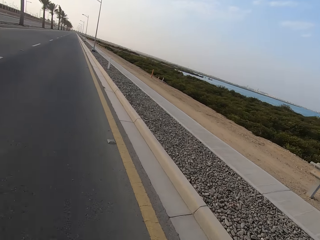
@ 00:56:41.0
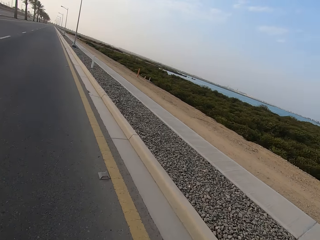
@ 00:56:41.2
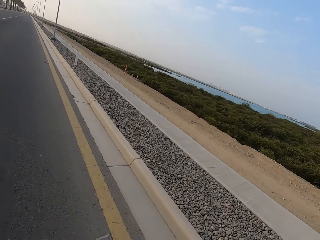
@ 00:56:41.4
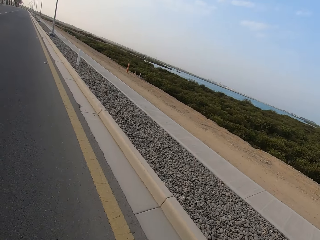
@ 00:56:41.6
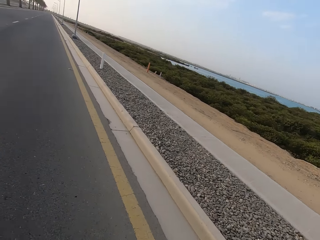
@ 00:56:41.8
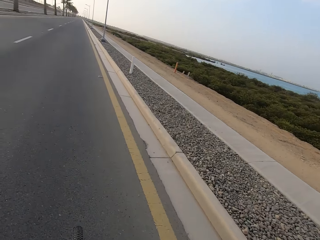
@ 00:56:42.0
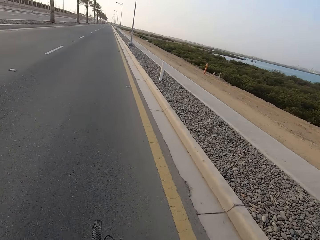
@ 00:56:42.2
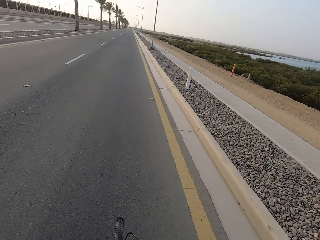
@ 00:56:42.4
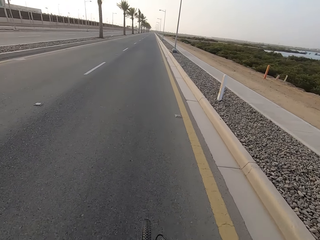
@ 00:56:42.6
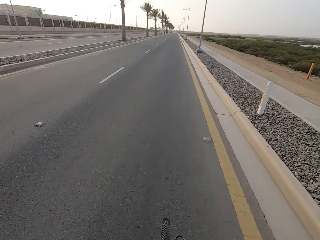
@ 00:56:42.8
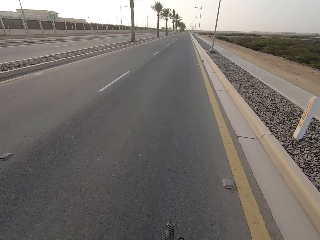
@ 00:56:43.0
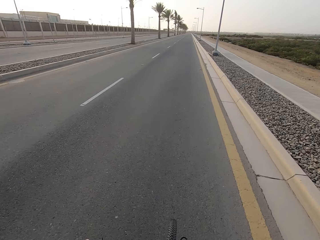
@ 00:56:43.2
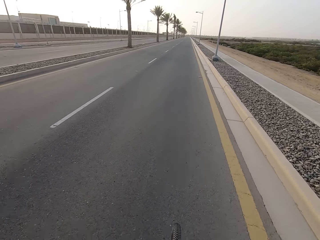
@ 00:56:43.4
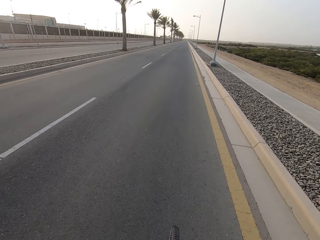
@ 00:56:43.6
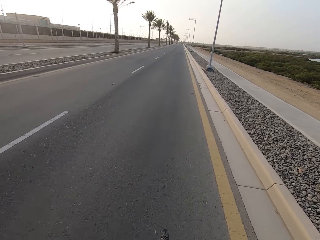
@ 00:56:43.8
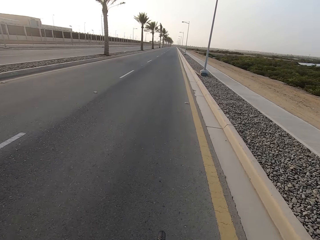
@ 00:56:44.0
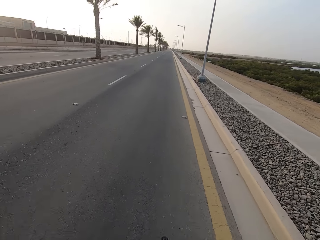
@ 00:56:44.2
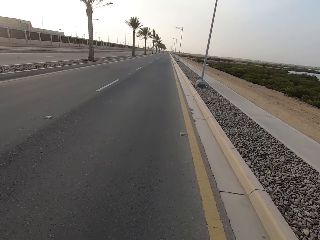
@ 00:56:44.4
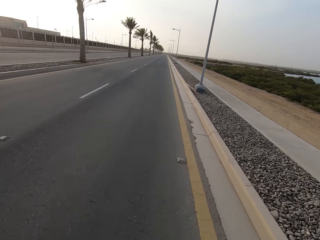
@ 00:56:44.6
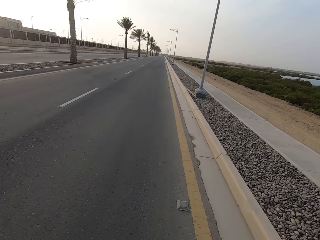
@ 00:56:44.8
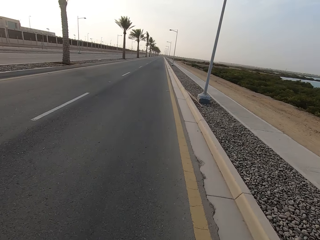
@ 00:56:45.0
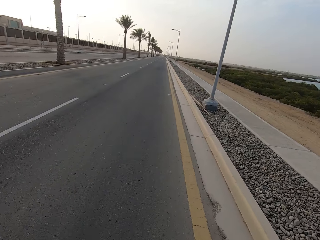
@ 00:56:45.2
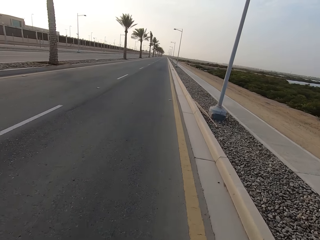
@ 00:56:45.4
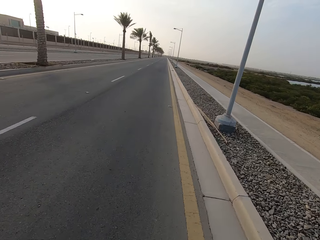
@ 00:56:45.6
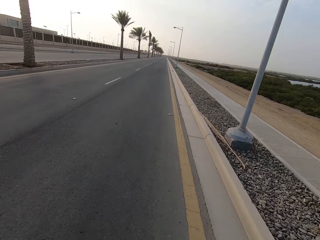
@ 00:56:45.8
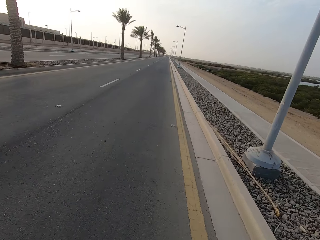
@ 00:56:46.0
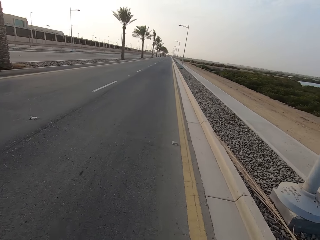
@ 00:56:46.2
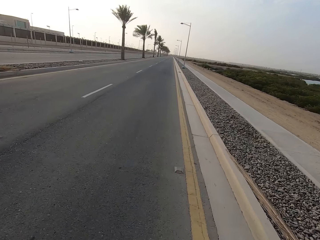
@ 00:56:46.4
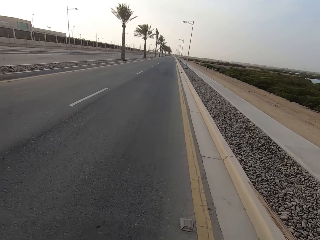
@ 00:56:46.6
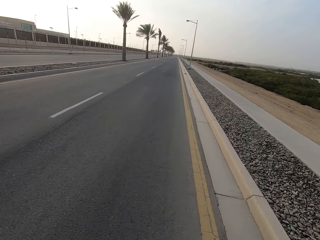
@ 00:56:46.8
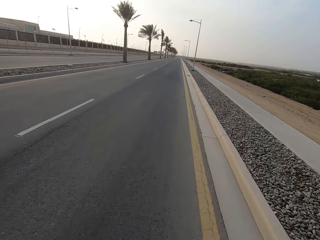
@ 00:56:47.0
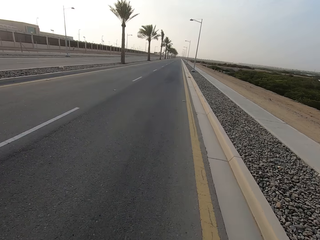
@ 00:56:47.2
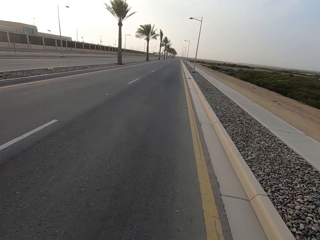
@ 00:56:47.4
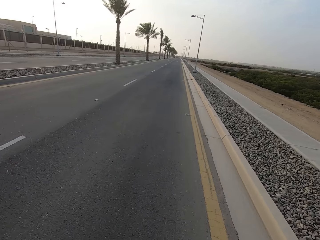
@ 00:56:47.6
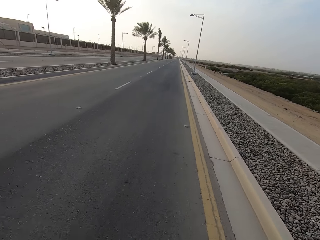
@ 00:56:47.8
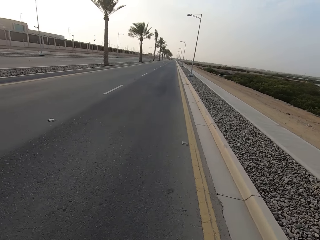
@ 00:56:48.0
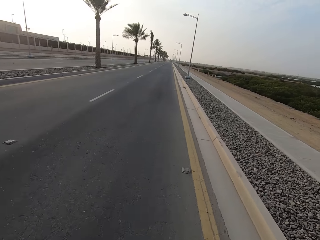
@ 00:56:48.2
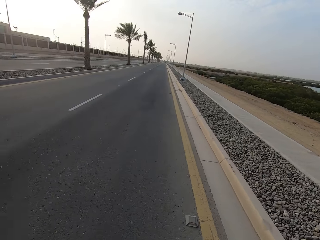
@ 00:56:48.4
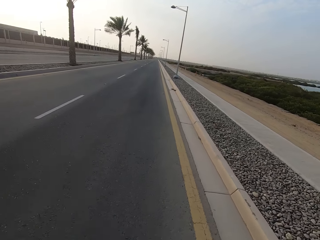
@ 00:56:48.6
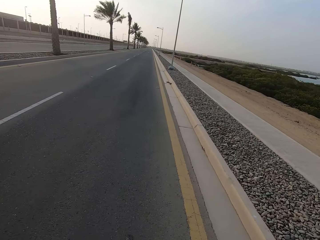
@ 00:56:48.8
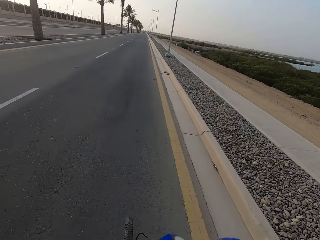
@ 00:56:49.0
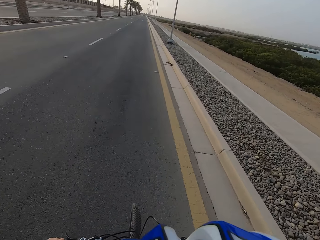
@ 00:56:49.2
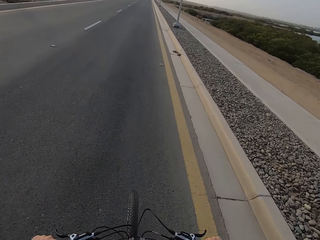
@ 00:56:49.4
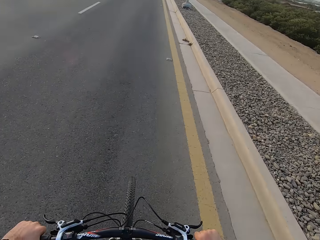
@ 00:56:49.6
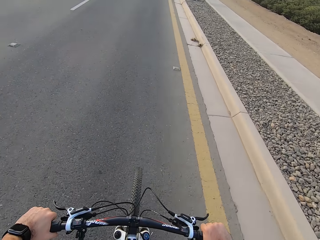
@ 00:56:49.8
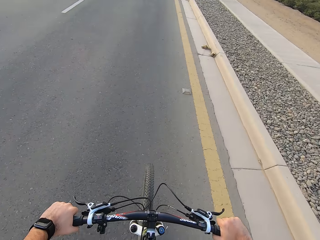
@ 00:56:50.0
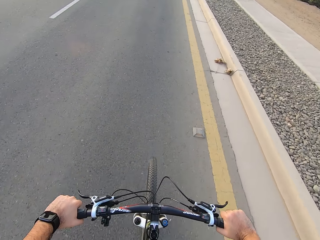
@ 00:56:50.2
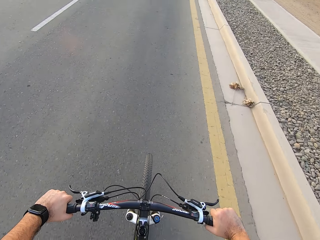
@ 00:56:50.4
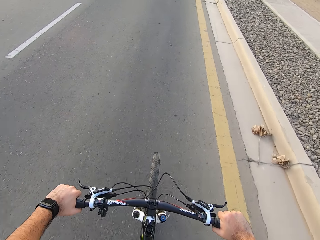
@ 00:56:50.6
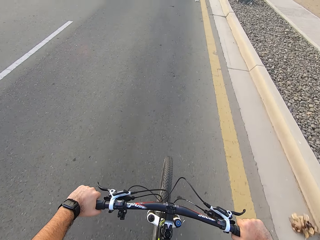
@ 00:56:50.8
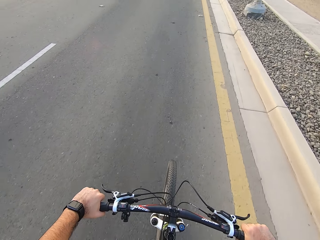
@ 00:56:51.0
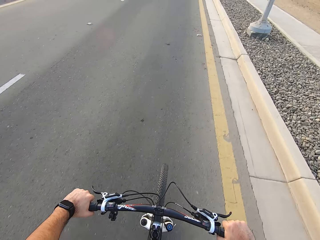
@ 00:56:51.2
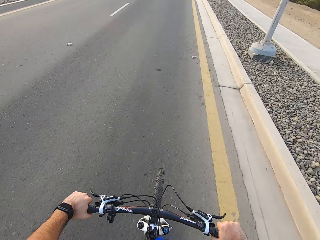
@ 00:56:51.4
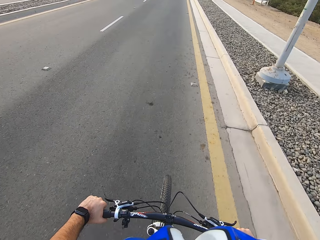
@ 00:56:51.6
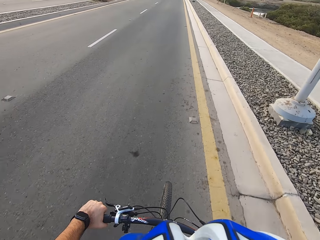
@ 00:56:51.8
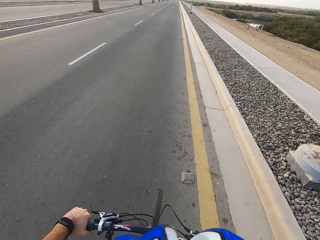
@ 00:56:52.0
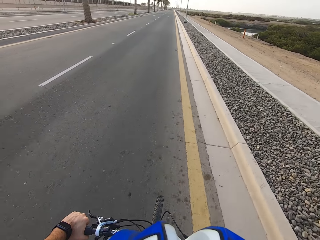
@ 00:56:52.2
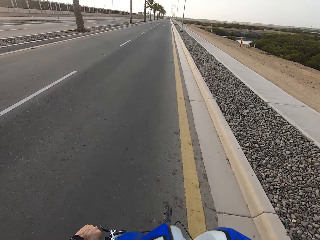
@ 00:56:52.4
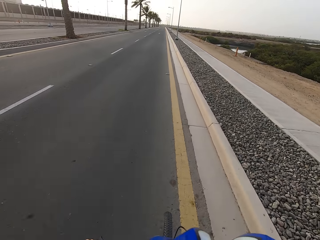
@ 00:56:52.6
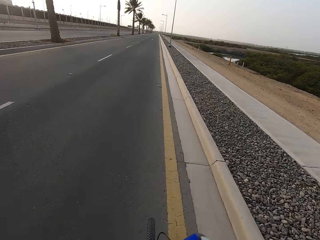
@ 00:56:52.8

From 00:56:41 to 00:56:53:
The camera wearer looks around the road. They ride a bicycle.

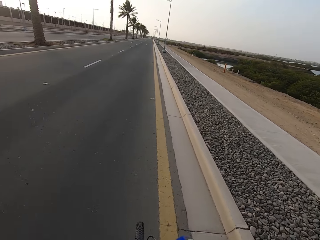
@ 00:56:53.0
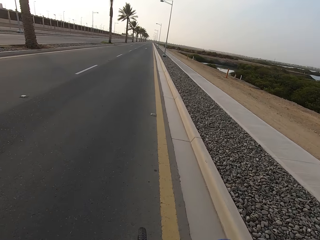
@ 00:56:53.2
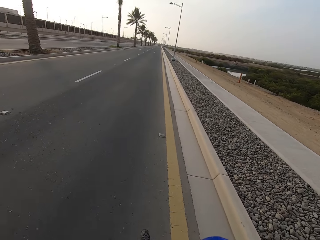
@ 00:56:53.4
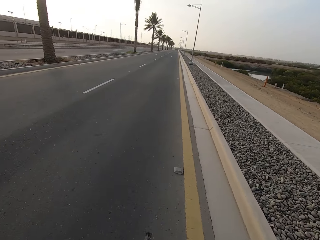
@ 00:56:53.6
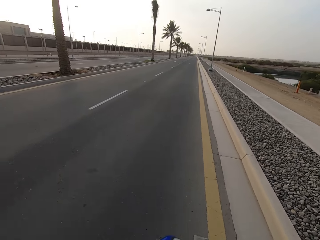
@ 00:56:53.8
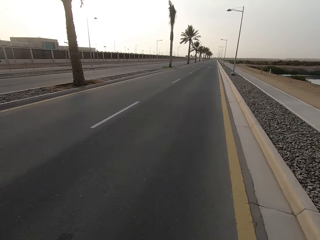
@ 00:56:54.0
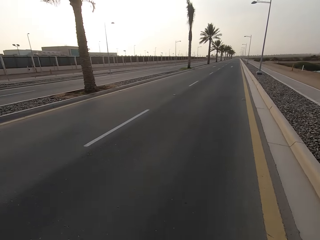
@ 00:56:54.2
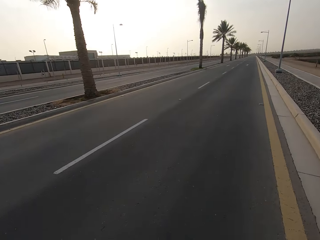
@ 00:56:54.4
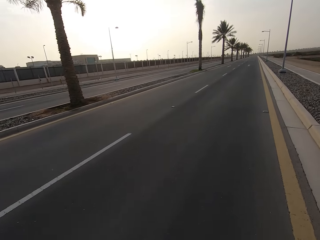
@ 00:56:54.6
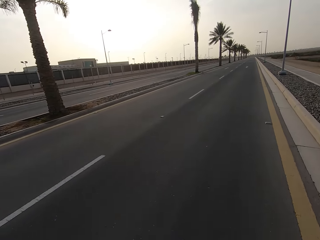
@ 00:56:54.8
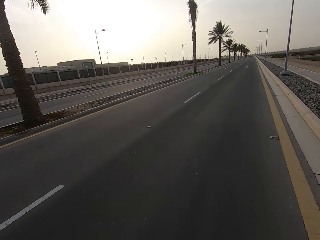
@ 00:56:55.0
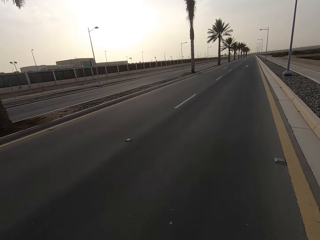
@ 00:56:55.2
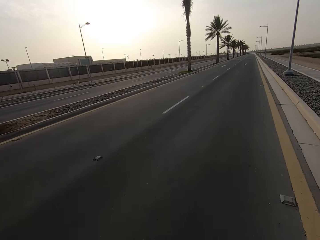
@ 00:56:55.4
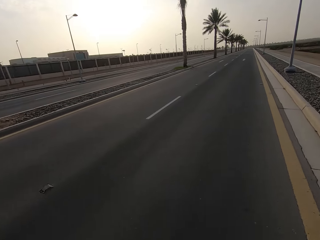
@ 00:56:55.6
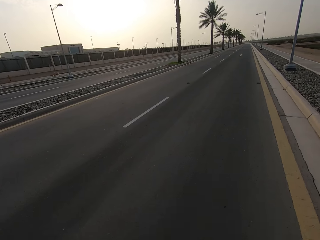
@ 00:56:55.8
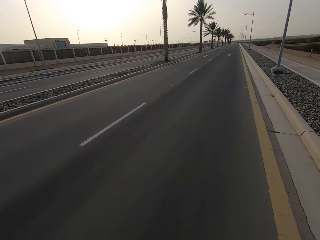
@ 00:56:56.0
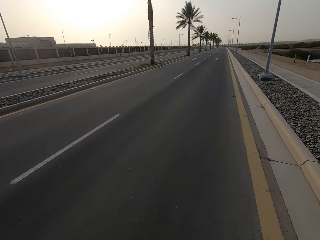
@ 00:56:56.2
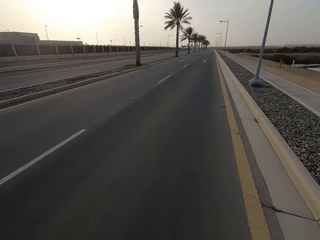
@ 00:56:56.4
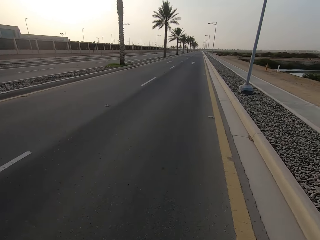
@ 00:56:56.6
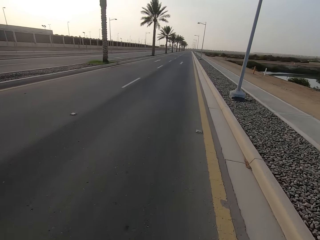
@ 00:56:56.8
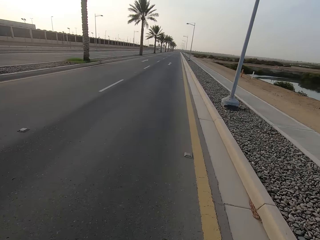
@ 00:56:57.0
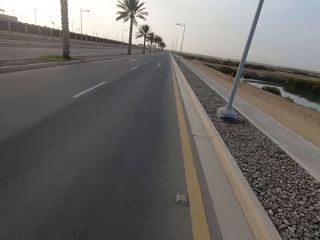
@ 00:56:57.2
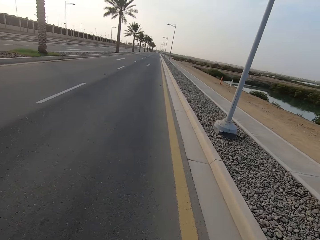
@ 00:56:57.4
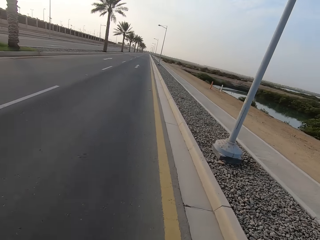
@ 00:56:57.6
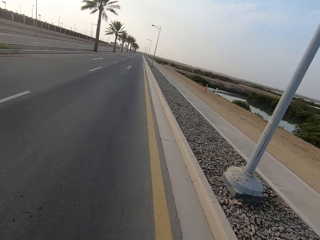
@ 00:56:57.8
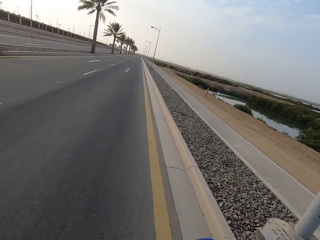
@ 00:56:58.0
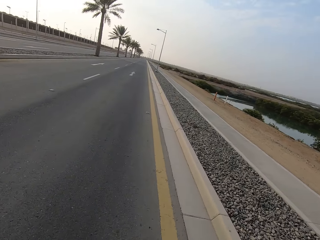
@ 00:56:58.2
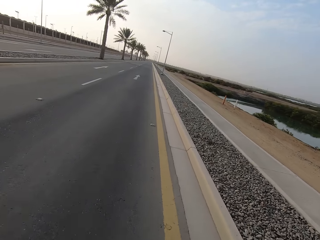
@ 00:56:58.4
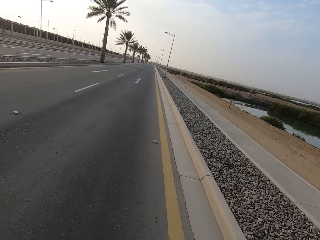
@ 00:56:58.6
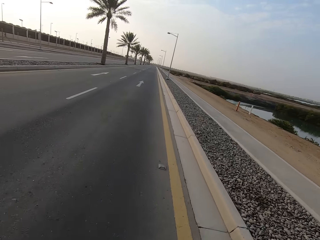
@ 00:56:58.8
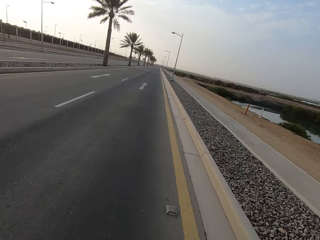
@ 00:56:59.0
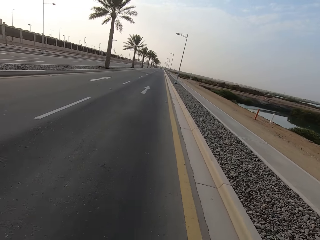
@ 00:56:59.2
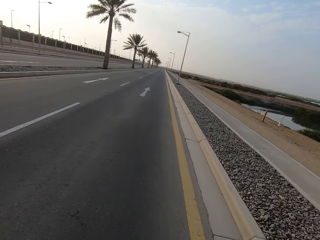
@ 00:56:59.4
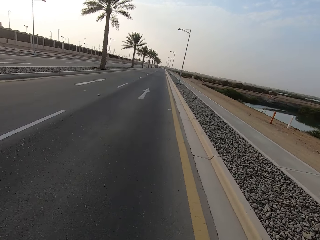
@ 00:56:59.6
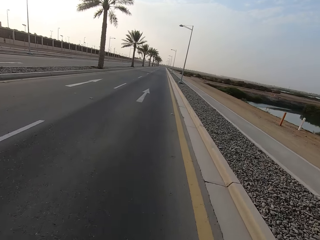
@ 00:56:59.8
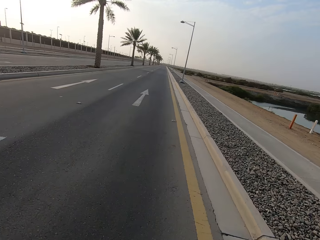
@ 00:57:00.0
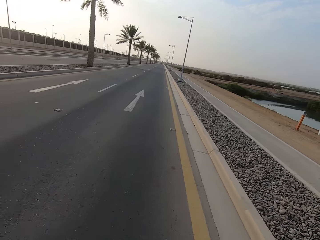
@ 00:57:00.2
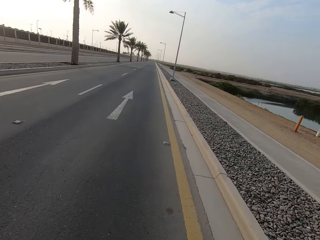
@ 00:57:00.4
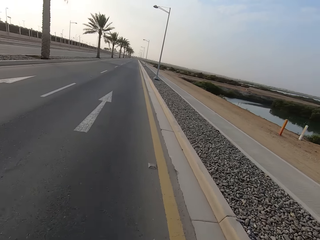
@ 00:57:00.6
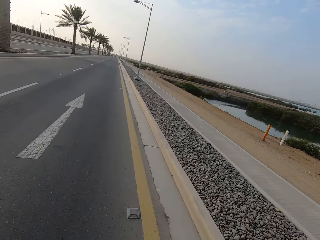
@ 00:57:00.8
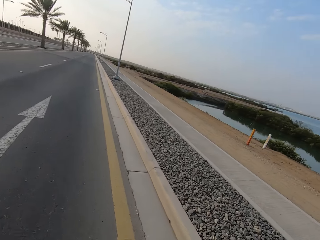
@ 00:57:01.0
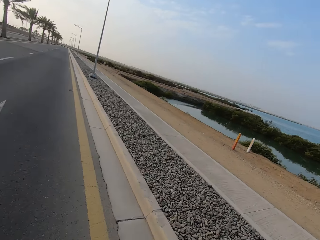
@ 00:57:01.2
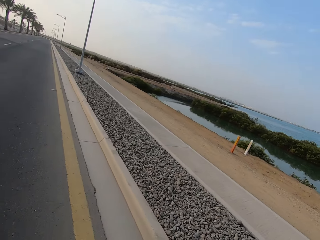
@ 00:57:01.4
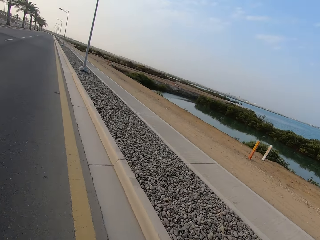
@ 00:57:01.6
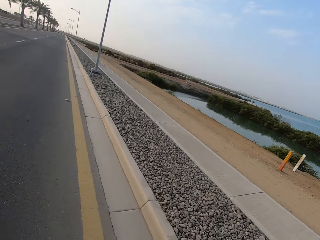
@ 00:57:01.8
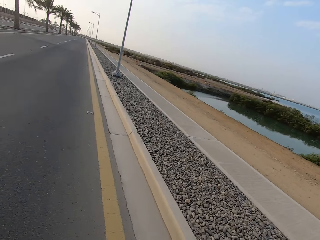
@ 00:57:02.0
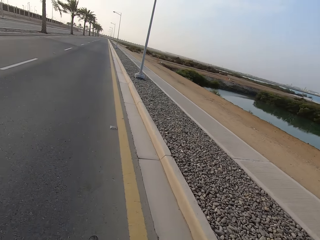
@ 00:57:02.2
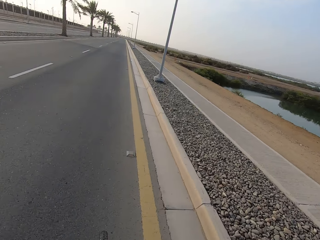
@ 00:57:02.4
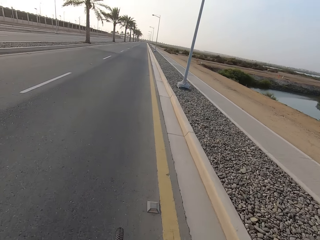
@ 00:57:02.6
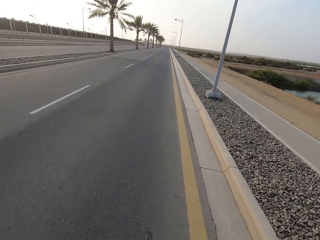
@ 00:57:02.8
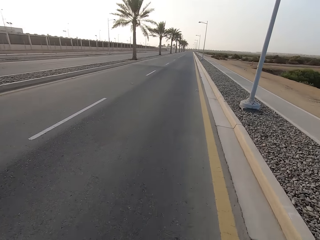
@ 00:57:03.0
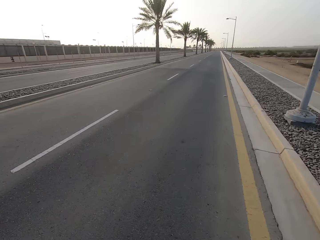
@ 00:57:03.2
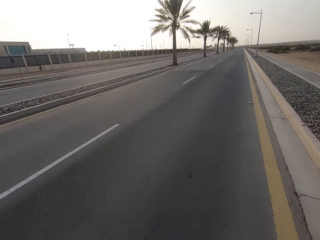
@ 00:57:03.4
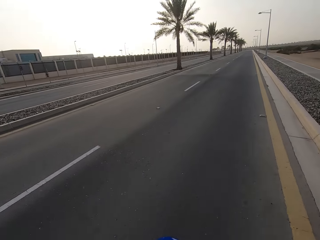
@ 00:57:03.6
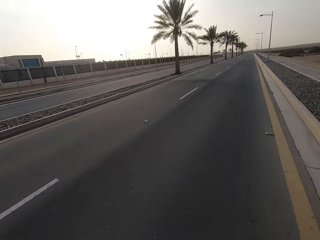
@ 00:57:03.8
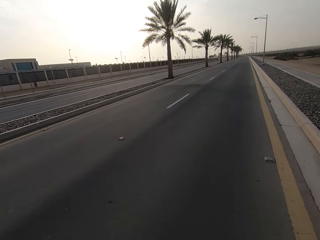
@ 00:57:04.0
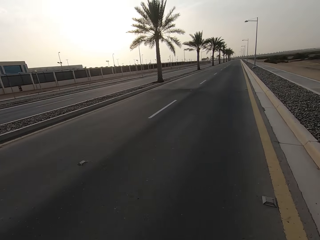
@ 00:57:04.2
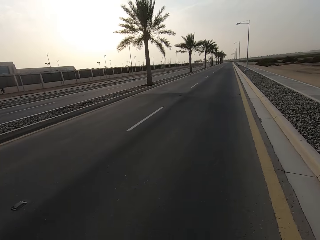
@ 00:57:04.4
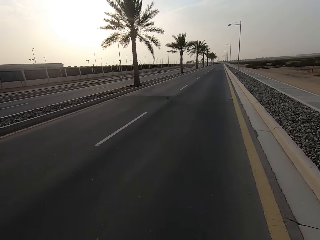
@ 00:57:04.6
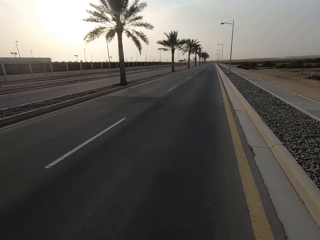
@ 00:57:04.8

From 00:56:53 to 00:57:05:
The camera wearer looks around the road. They ride a bicycle. They look around the road.
